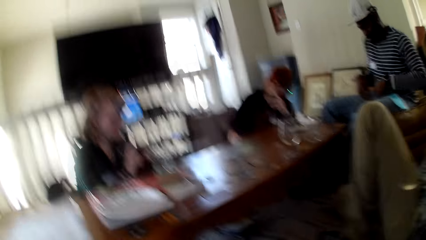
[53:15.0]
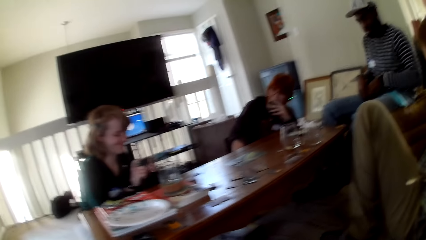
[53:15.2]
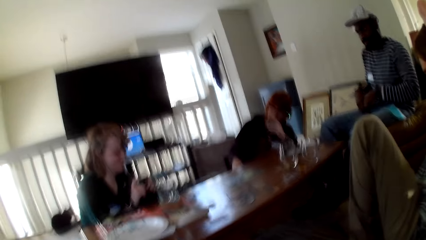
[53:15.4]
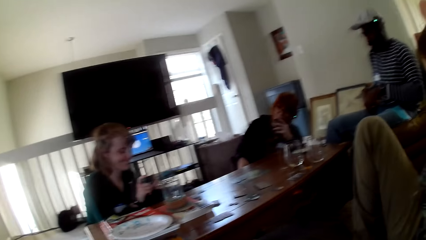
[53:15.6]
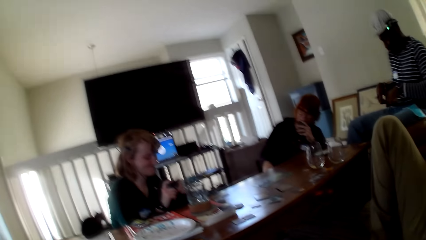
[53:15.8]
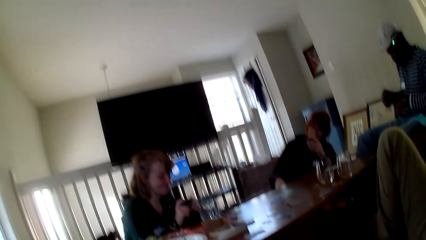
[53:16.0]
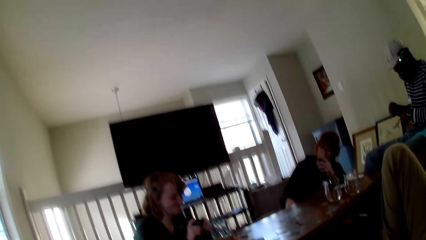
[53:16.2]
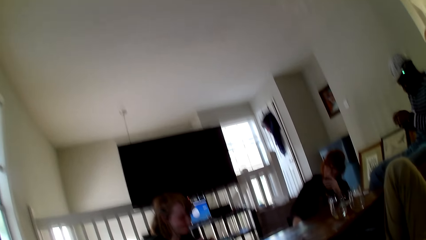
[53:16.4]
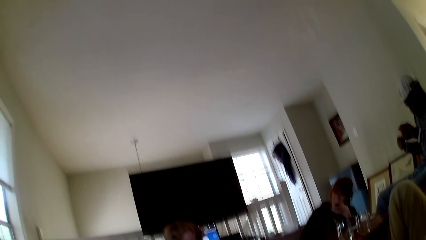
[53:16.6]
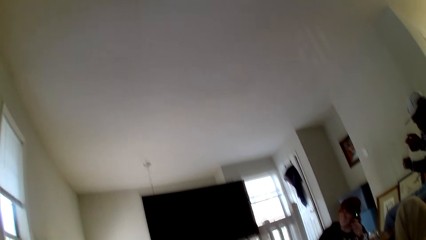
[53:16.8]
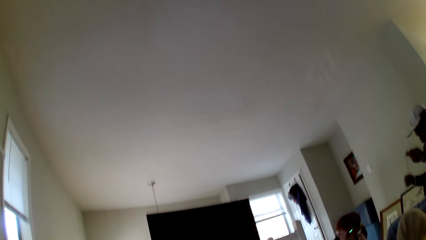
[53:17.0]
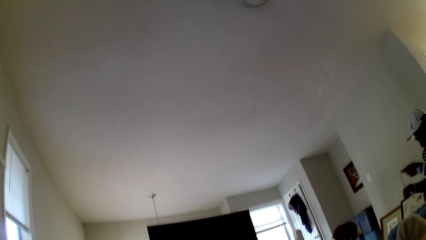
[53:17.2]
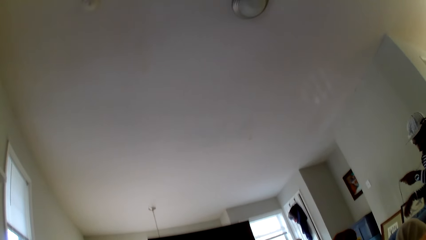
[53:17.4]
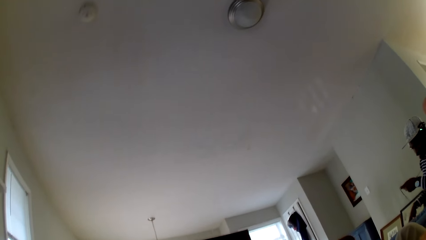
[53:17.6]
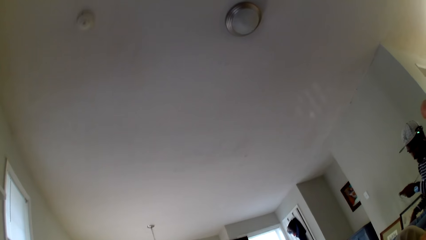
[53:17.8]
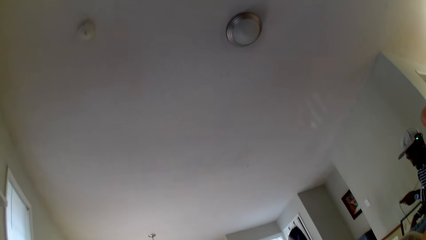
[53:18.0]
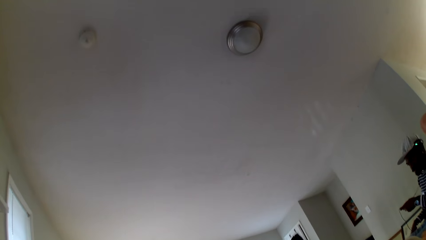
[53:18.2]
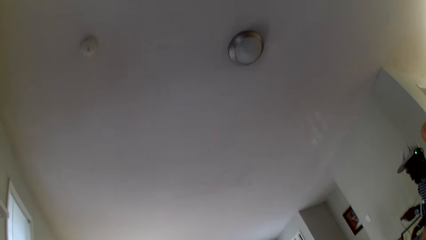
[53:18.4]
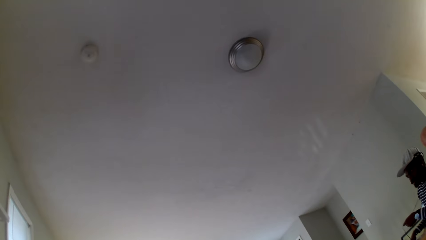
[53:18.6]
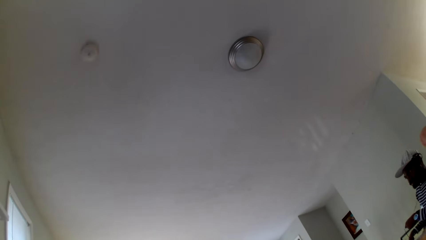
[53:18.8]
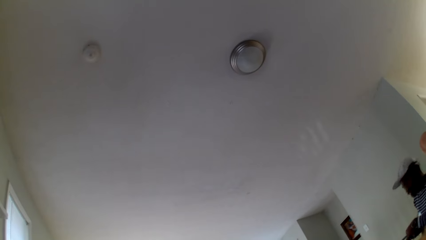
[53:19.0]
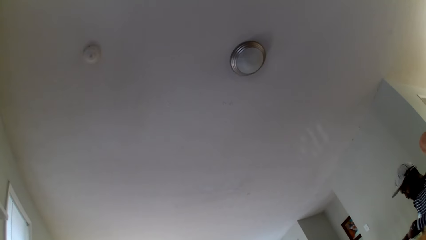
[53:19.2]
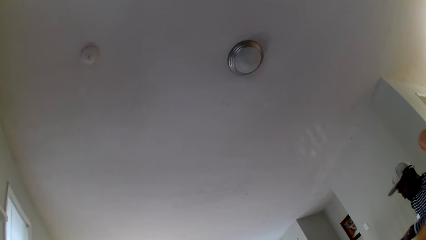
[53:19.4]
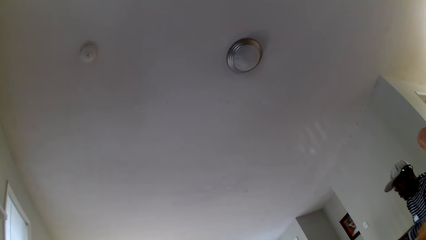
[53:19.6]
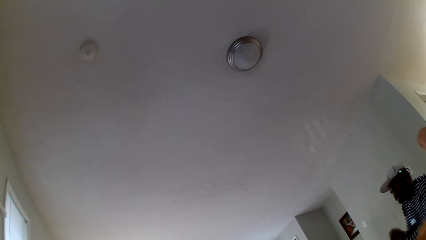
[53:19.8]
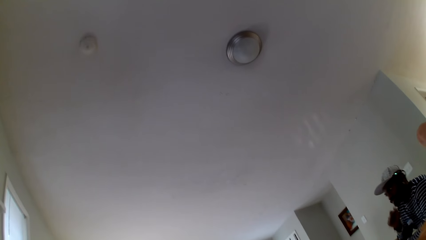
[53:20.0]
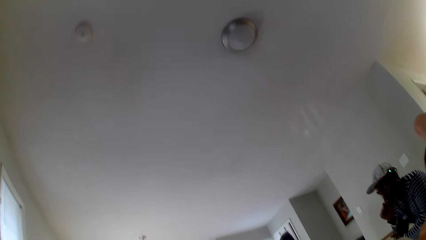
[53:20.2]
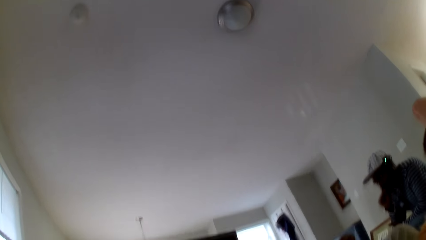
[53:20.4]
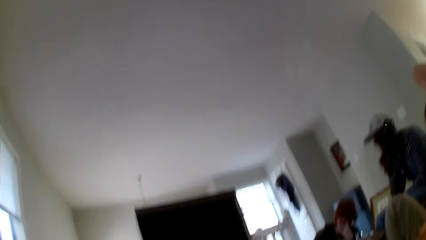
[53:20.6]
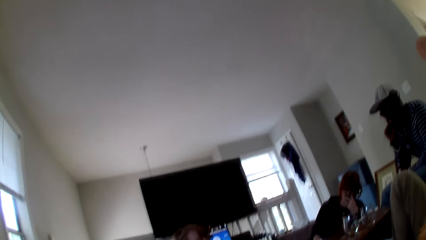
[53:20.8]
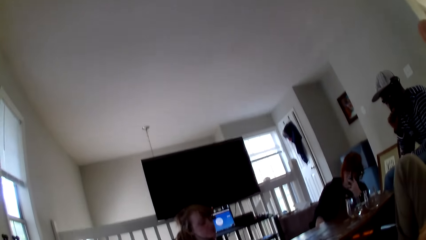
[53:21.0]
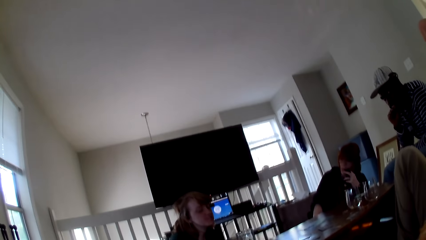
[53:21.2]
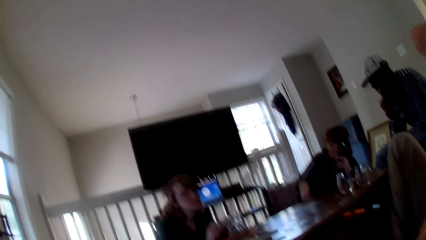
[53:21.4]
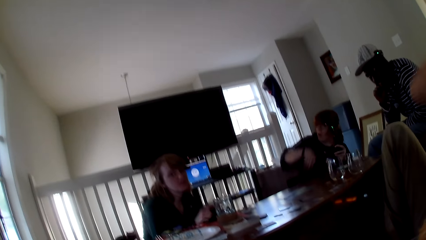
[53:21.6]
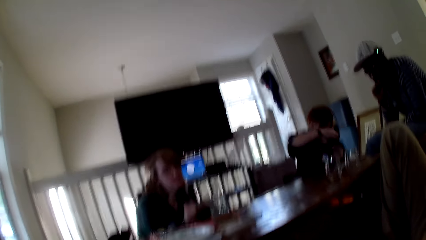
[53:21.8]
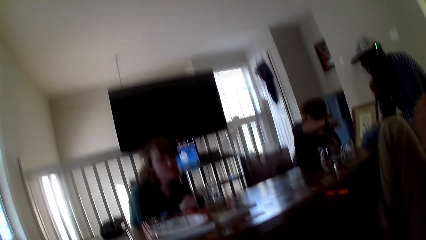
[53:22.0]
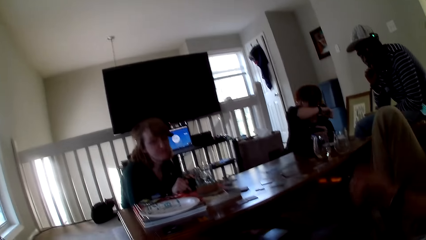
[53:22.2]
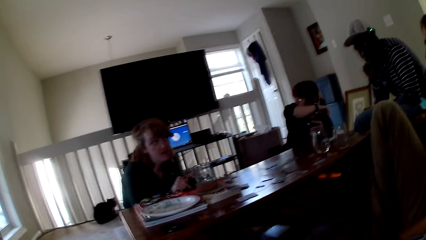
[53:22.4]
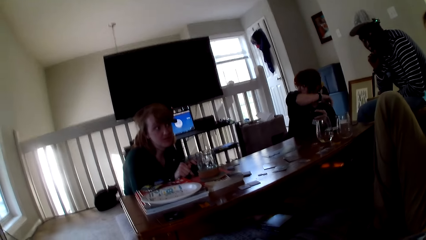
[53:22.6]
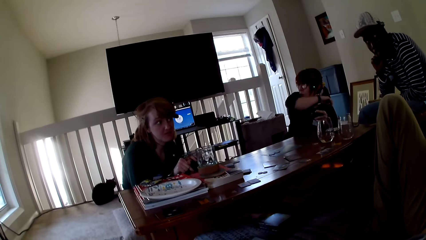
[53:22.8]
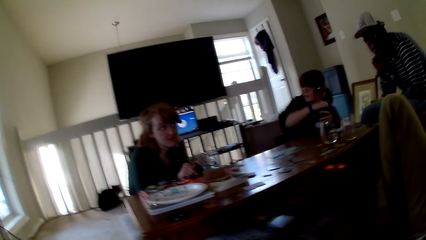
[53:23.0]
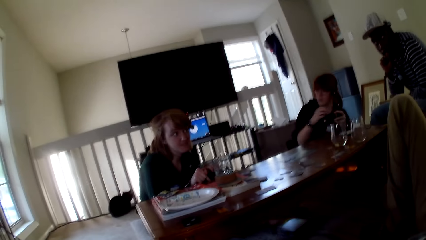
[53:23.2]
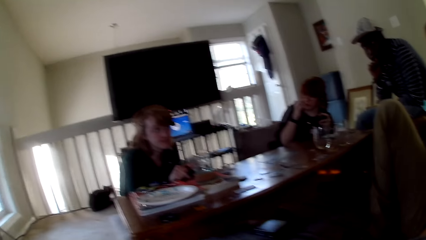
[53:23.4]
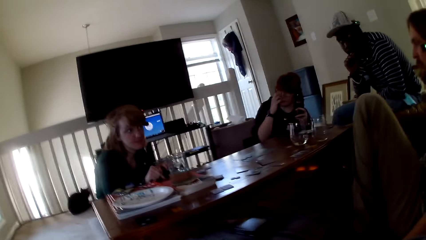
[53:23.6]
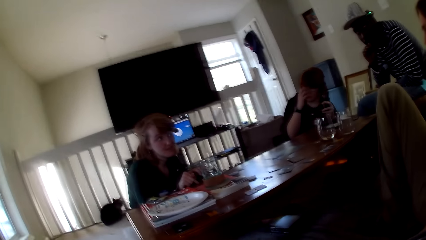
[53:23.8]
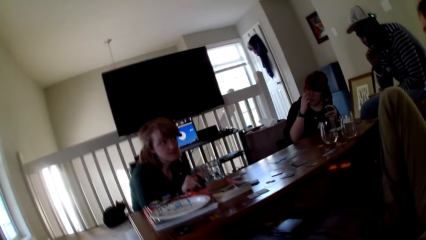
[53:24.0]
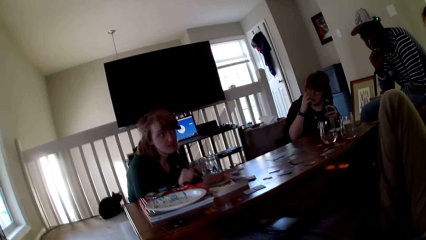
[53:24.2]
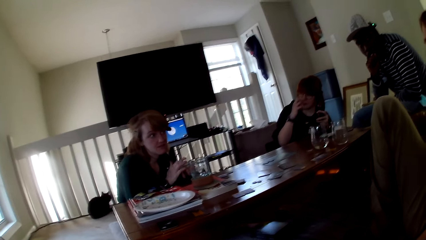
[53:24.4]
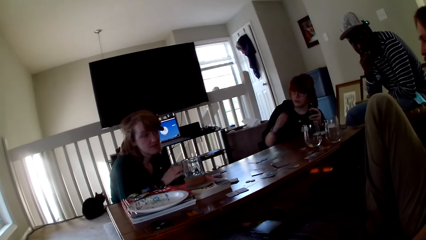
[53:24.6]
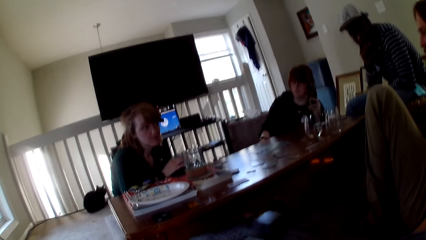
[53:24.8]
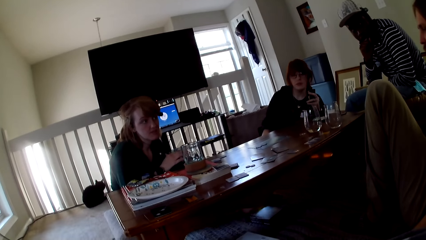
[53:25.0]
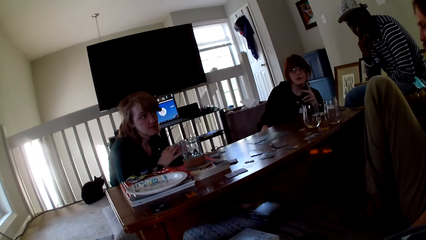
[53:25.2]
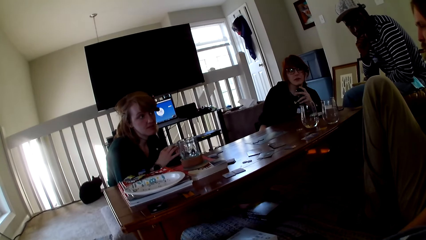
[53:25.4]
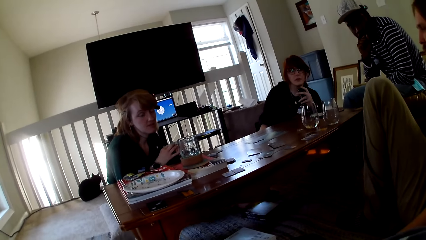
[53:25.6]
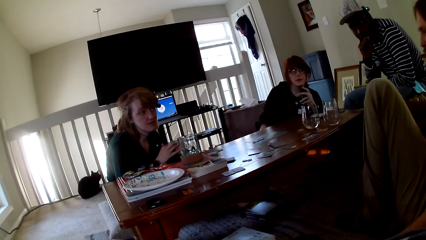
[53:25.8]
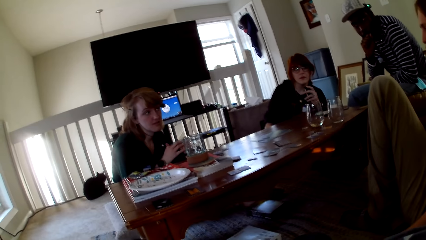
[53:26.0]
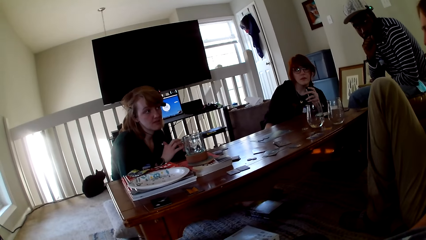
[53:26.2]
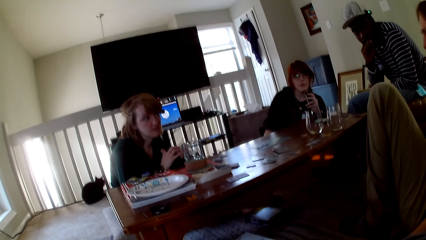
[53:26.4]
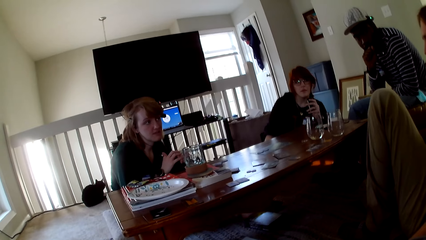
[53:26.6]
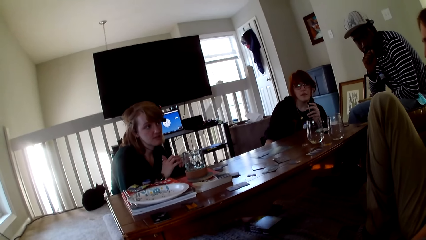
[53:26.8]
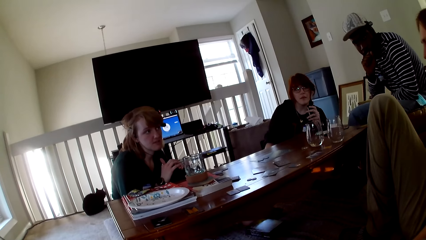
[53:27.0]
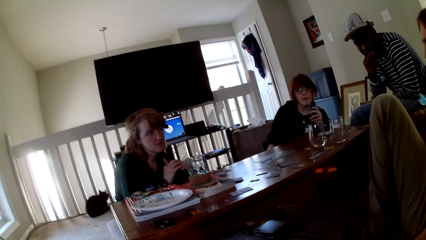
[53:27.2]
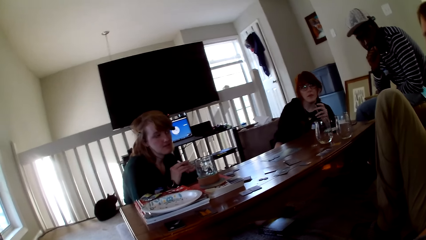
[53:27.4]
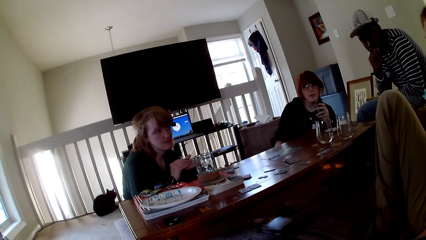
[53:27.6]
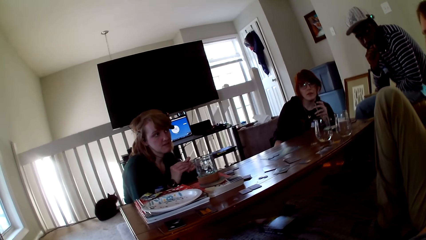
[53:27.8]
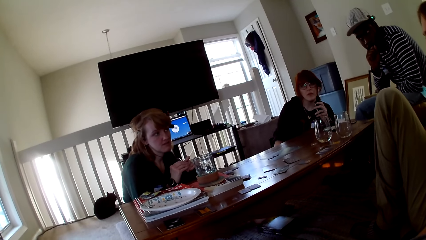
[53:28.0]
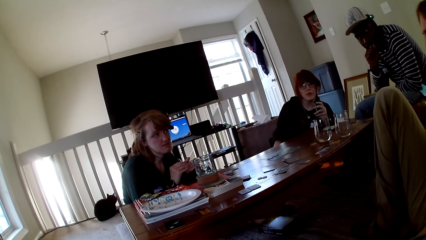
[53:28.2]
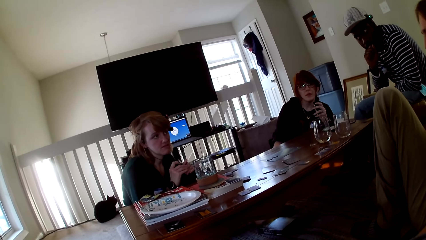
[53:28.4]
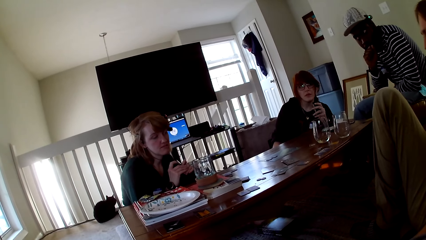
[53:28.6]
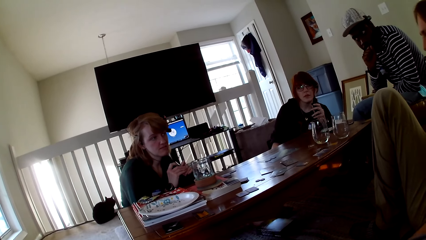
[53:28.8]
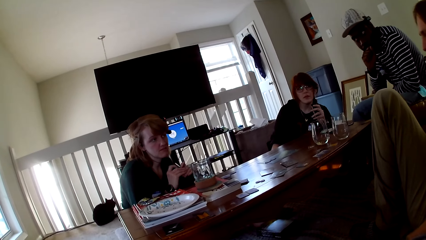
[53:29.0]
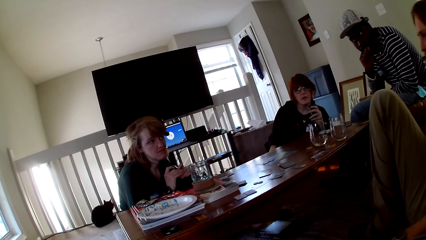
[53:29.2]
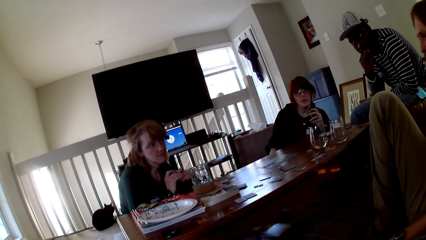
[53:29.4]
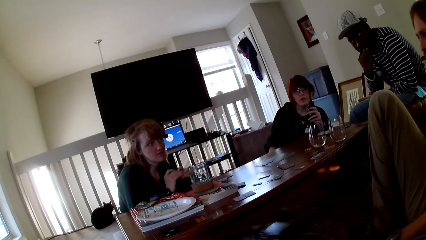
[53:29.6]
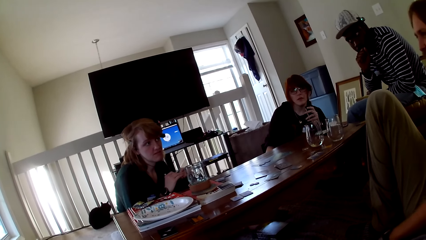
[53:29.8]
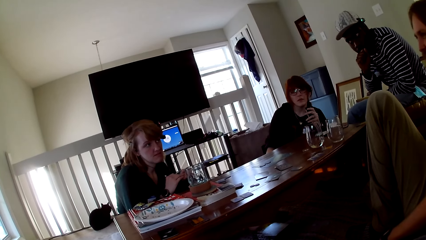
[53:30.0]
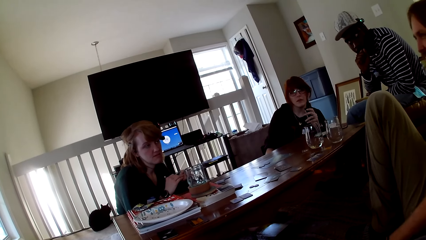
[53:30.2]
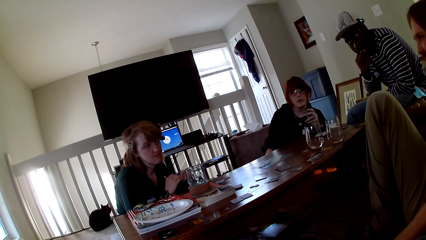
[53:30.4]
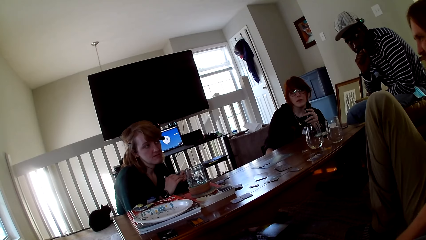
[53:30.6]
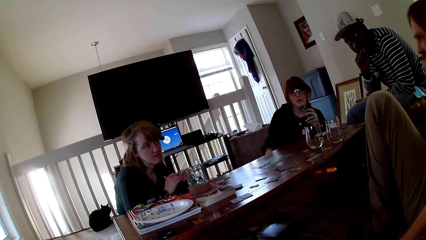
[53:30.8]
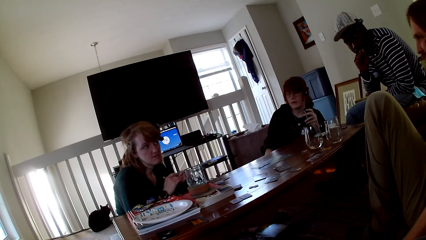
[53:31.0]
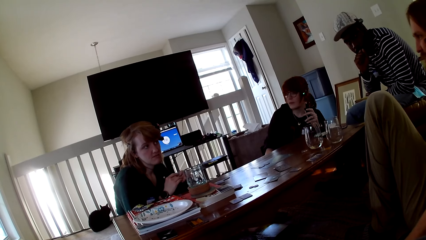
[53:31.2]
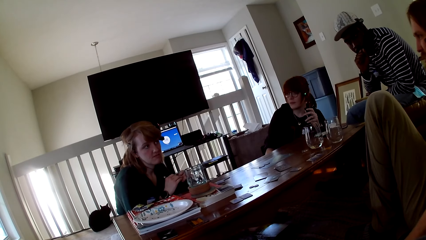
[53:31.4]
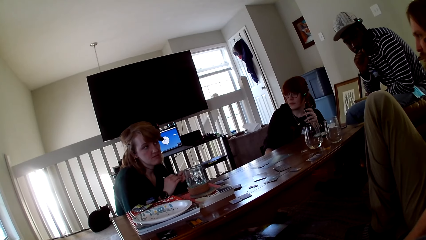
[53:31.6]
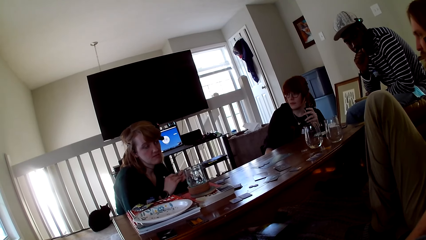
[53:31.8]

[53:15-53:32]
The camera wearer converses with a man, another man, a woman and another woman. He moves his hand. The other woman converses with the first man, the other man, the first woman and the camera wearer. The camera wearer looks around. A person smokes. The other man responds to the other woman.
